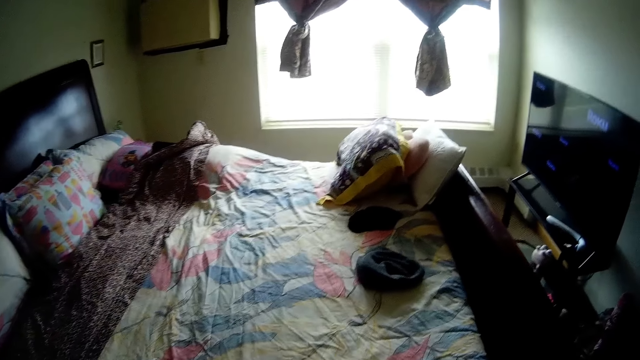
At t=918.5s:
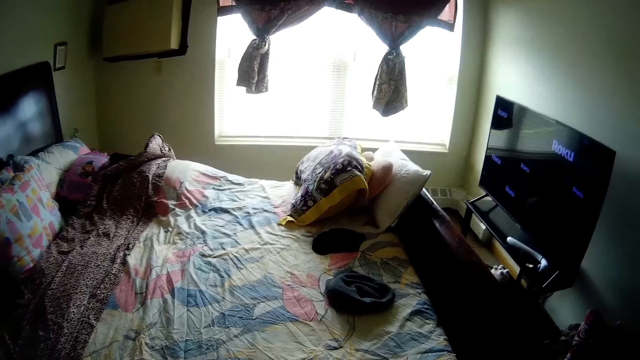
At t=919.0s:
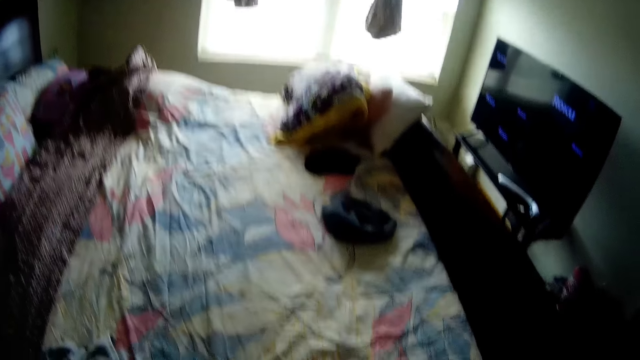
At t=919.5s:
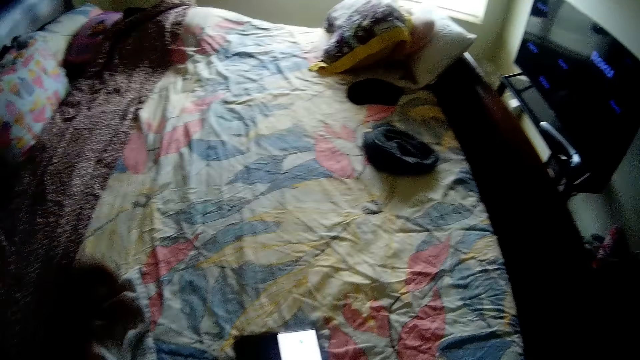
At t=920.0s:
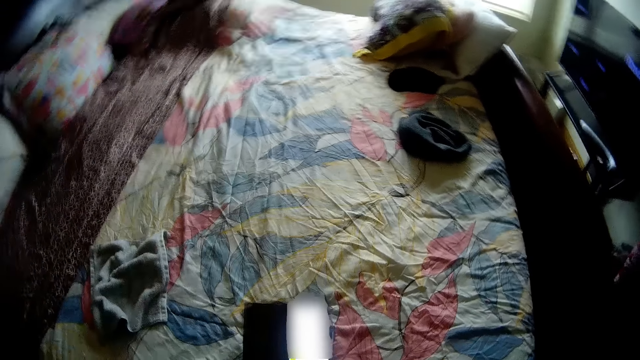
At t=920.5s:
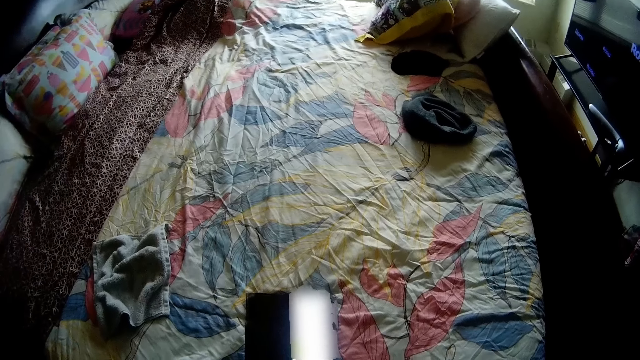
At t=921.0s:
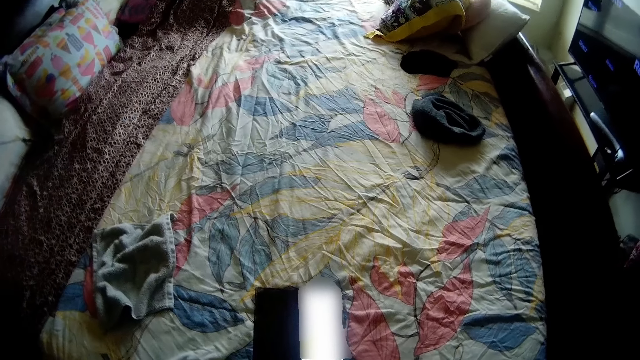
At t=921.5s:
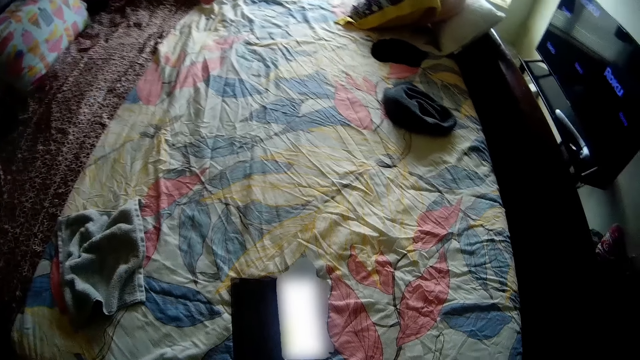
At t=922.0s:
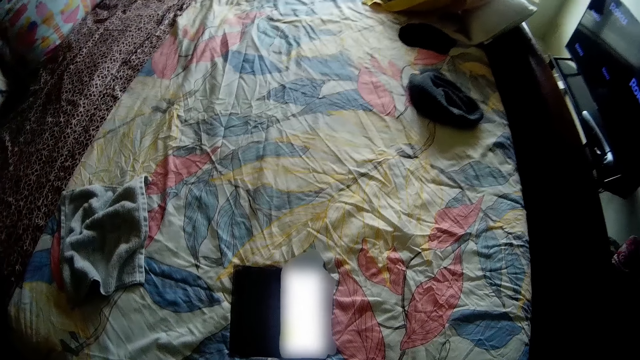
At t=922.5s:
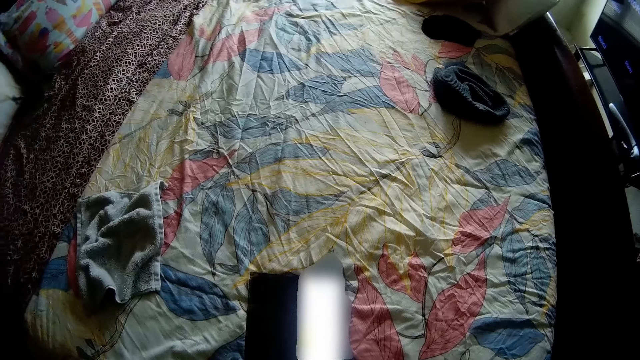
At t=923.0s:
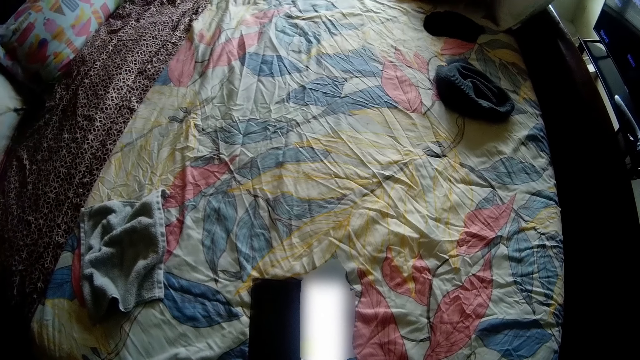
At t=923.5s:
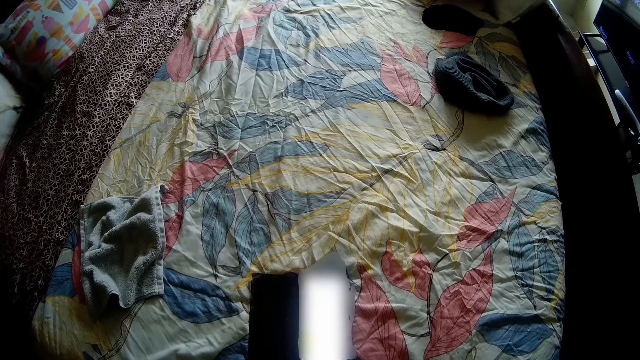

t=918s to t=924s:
The camera wearer puts the phone on the bed. They look at the phone screen and lift the hand up.
